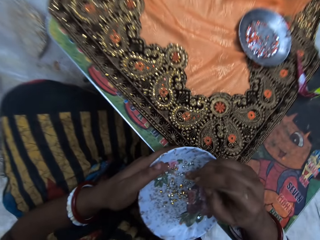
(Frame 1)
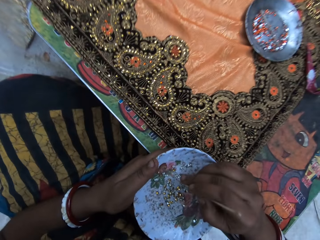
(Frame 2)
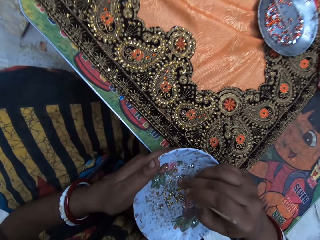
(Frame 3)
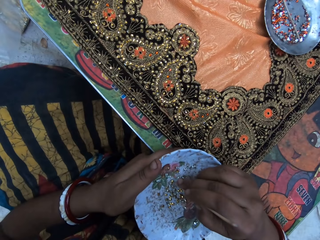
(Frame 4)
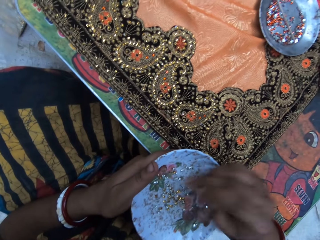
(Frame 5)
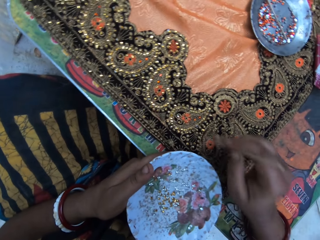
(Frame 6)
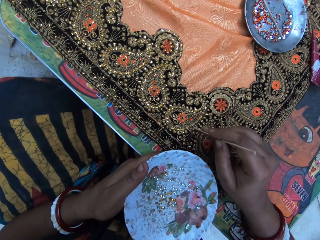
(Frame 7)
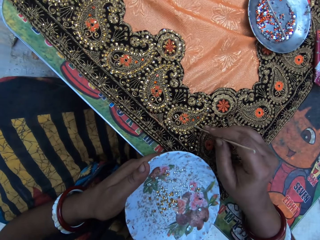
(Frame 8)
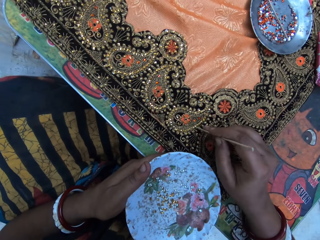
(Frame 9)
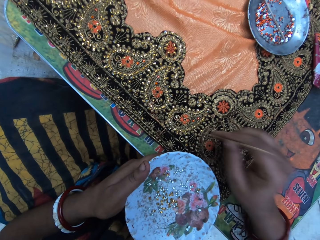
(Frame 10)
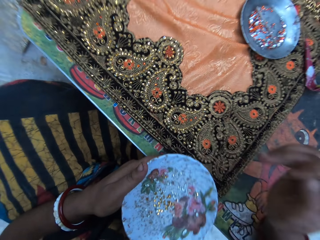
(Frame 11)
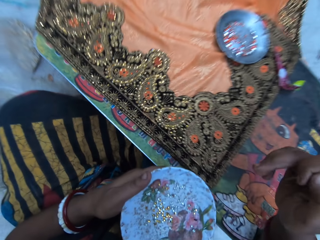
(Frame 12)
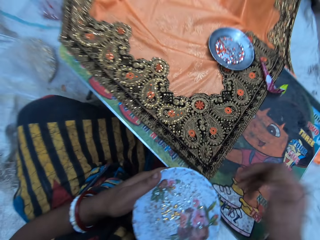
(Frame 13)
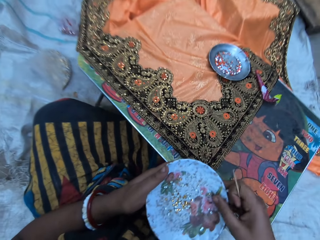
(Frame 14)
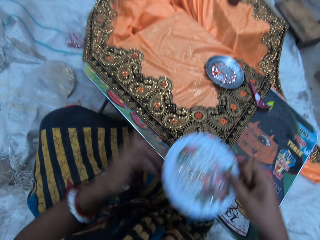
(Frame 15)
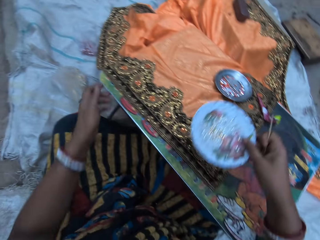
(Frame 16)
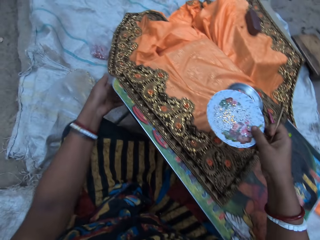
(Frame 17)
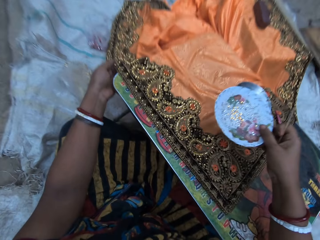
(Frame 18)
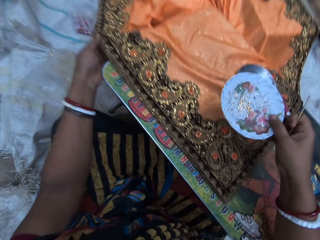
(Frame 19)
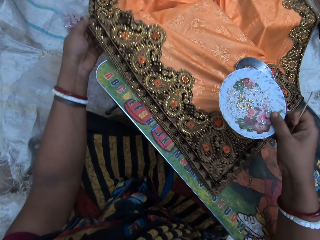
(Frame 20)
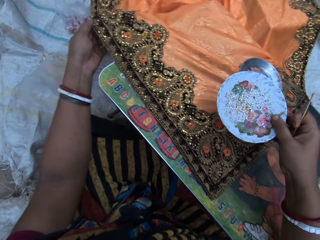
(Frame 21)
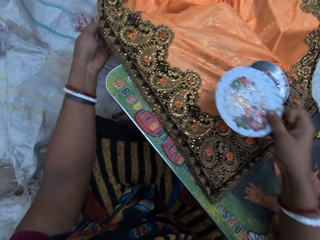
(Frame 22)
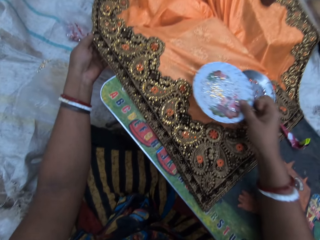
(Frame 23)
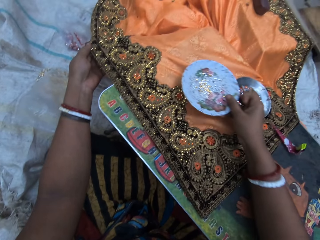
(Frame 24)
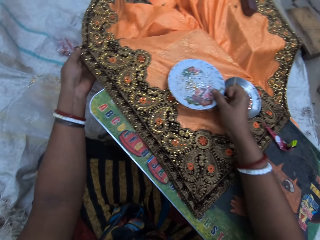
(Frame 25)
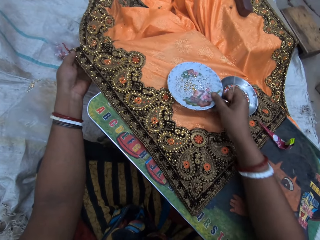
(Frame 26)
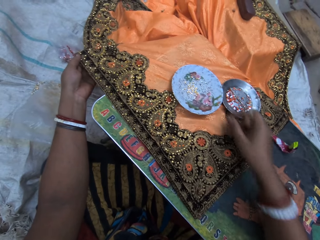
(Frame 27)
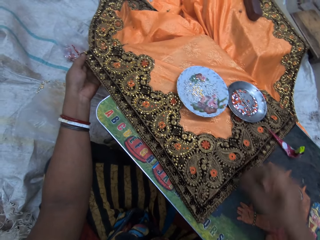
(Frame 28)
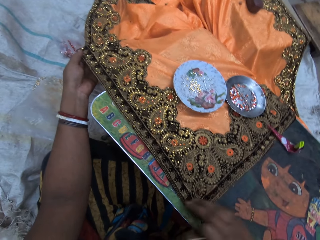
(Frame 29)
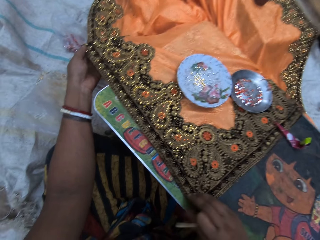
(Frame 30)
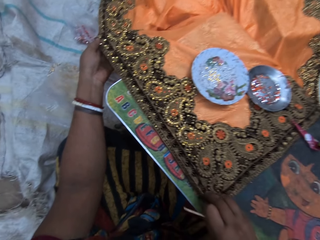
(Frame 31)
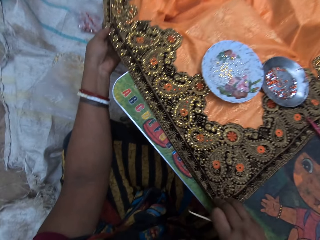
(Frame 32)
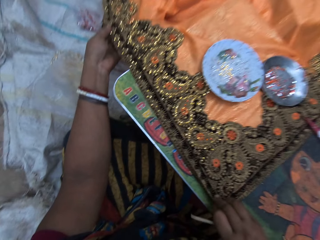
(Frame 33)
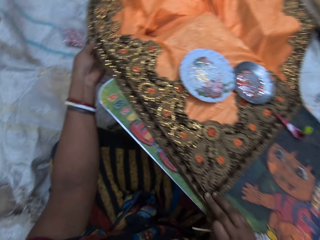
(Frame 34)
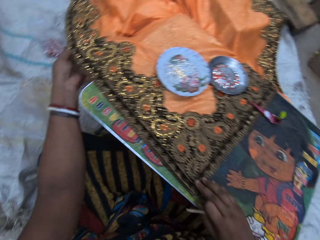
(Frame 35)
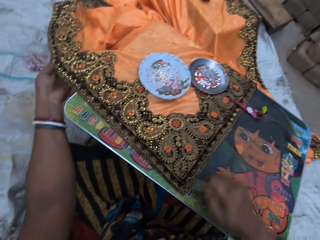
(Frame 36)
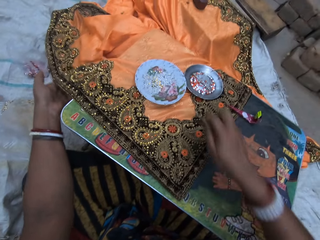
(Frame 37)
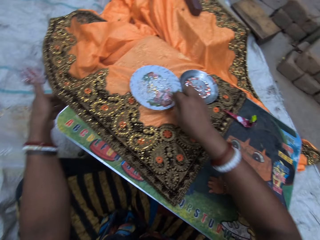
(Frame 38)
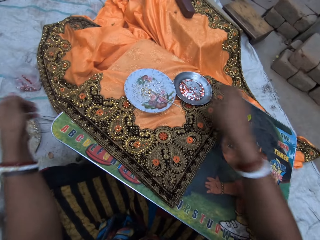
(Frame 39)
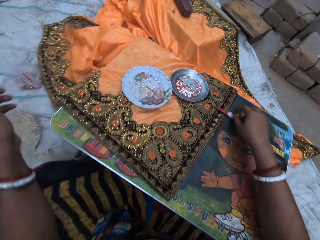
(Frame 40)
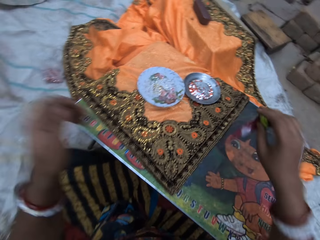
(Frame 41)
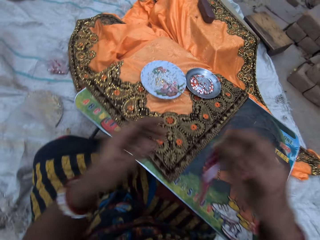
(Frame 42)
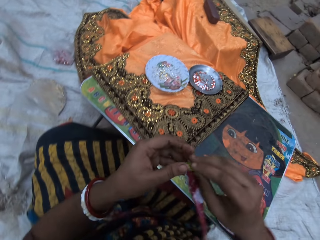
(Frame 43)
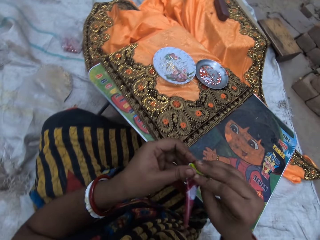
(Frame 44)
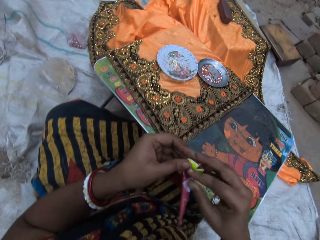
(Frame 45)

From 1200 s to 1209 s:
The camera wearer picks a cloth stone from the plate with the pin in her right hand. She puts the cloth stone on the cloth on the table with the pin in her right hand. She passes the plate of cloth stone accessories from her left hand to her right hand. She adjusts the cloth on the table with her left hand. She drops the plate of cloth stone accessories on the cloth on the table with her right hand. She pulls the cloth on the table with her right hand. She drops the pin in her right hand in the plate of cloth stone accessories on the table with her right hand. She picks a poly of gum from the table with her right hand. She unties the poly of gum with both hands.

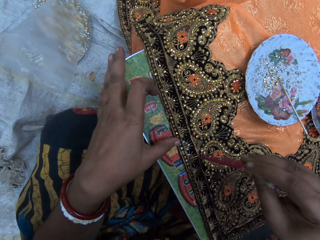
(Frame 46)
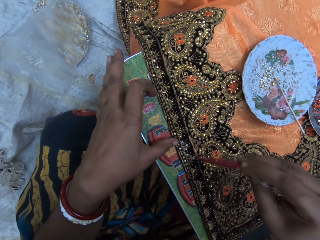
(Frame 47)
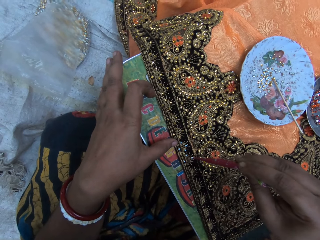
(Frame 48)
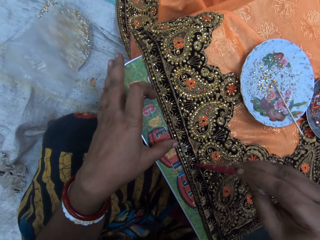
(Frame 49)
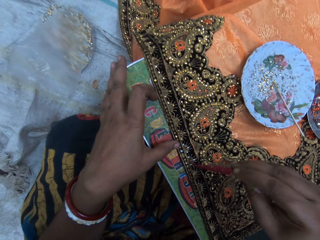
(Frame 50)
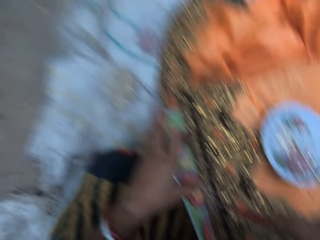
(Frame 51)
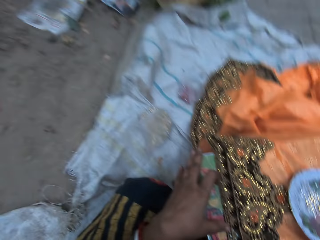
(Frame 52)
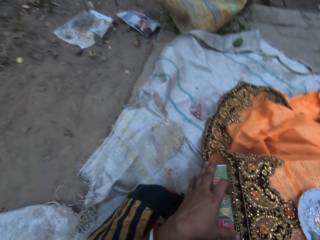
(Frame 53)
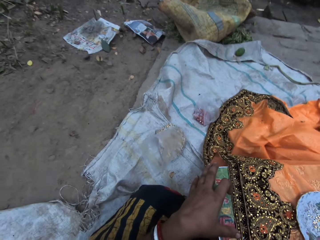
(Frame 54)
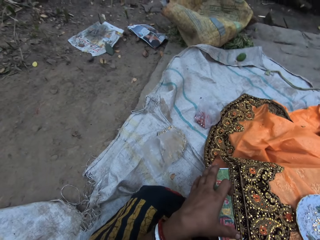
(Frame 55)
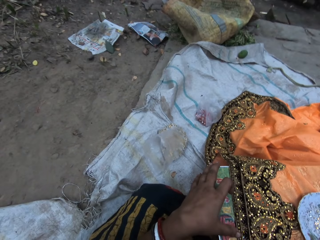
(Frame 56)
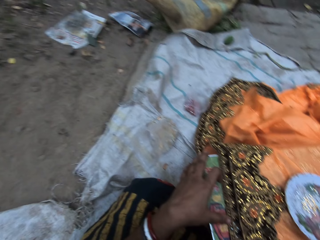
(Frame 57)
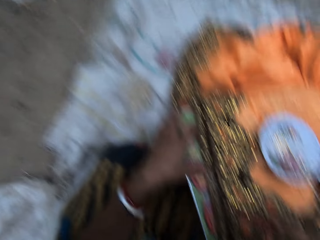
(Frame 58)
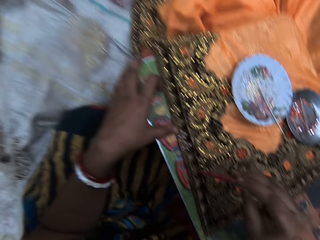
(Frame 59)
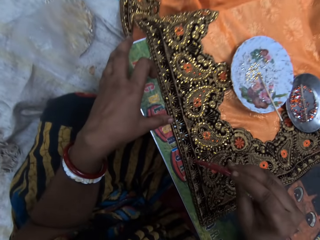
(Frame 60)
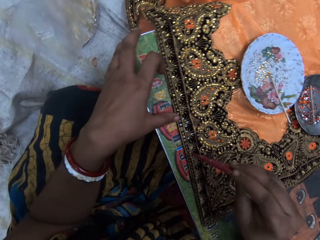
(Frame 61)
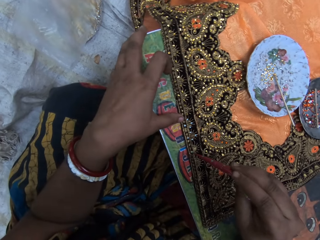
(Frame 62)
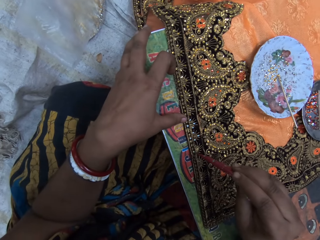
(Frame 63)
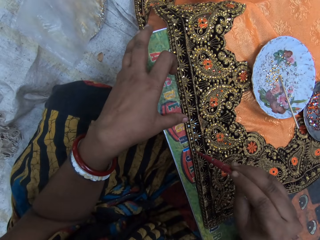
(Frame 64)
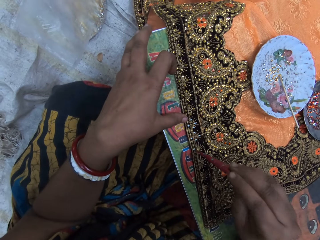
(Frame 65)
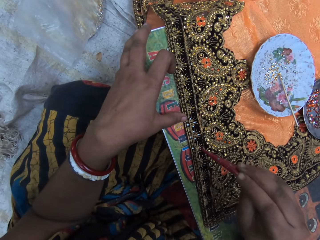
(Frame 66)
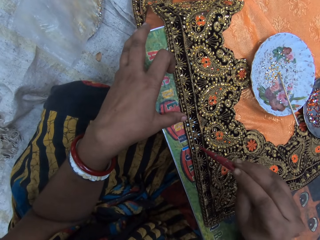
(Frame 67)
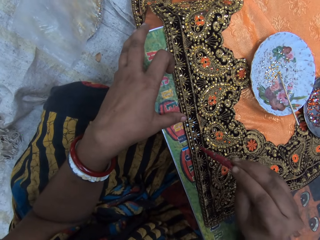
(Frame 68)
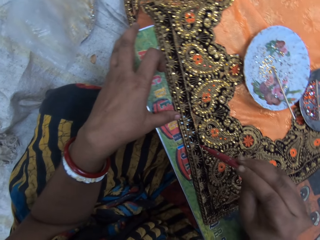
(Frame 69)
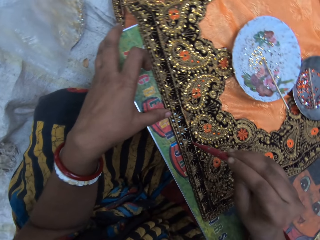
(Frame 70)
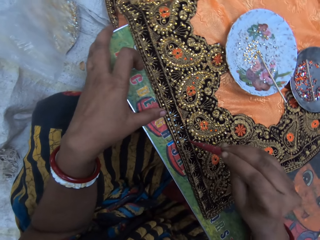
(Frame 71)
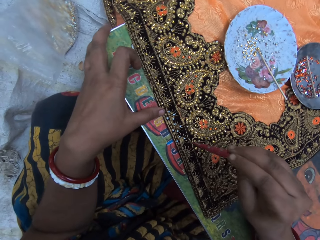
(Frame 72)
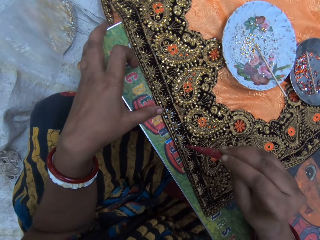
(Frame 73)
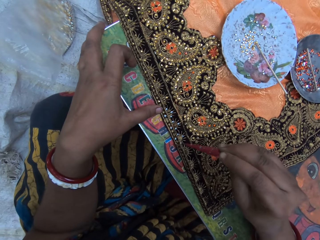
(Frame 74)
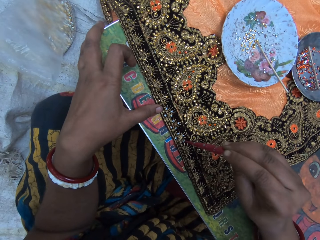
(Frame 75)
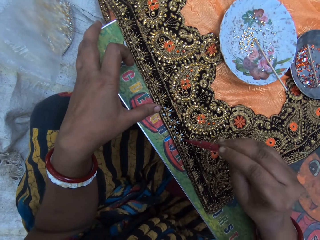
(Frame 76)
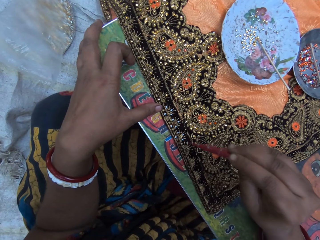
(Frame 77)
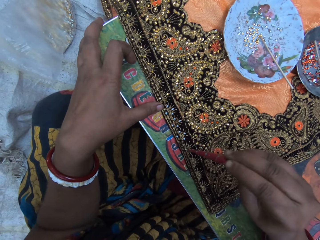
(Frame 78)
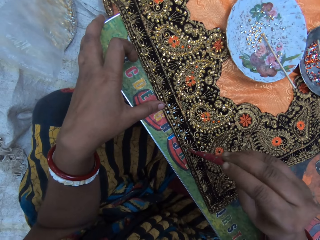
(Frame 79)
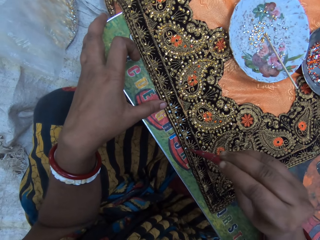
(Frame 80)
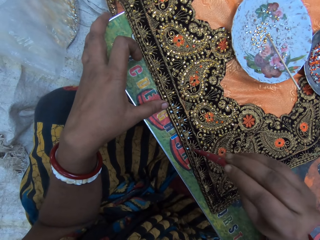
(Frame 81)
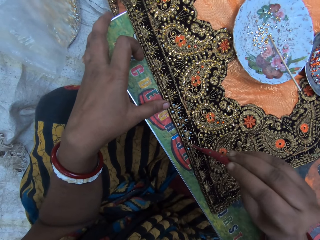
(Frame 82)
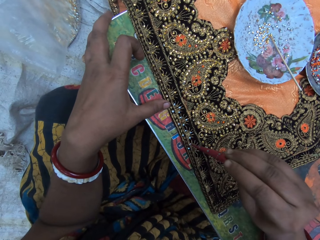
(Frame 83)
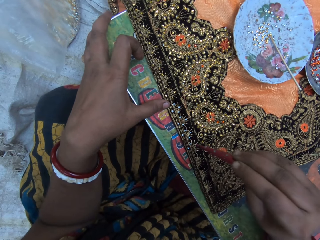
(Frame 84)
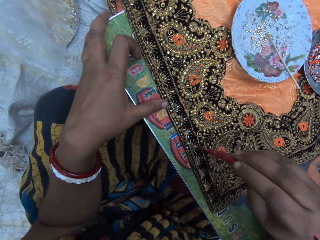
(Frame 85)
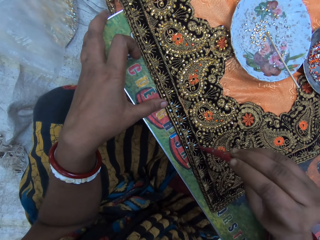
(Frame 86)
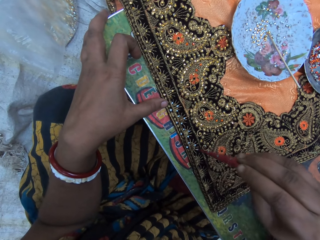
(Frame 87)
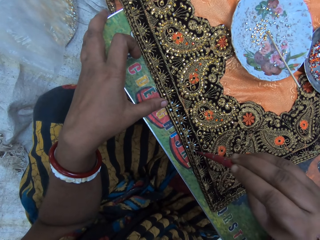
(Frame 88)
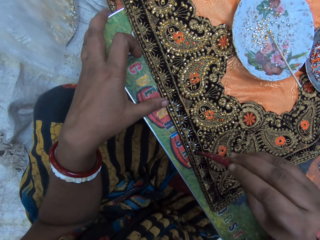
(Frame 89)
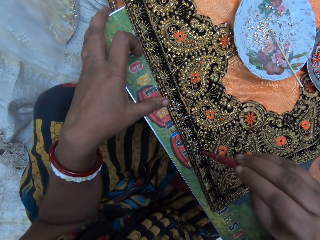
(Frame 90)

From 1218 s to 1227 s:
The camera wearer looks around. They put glue on the cloth with a glue dispenser.
